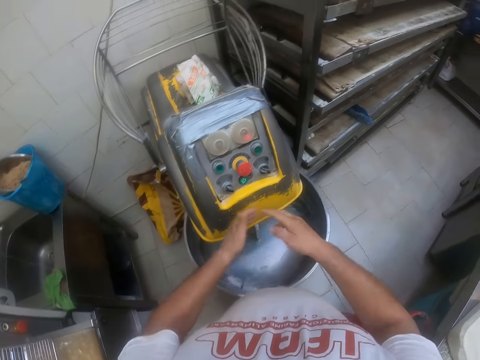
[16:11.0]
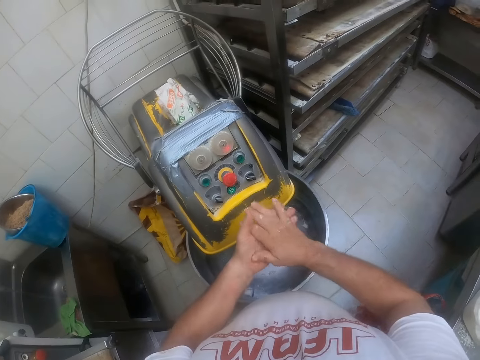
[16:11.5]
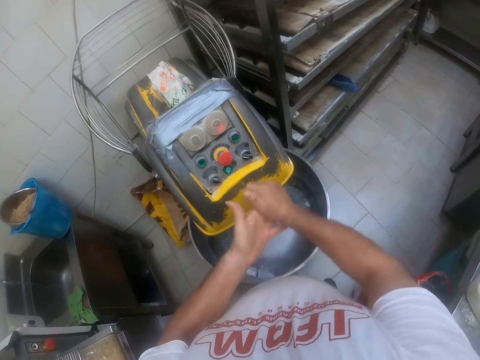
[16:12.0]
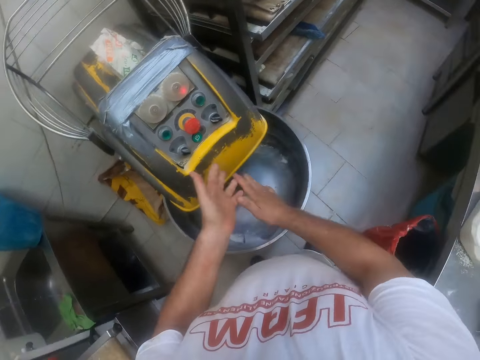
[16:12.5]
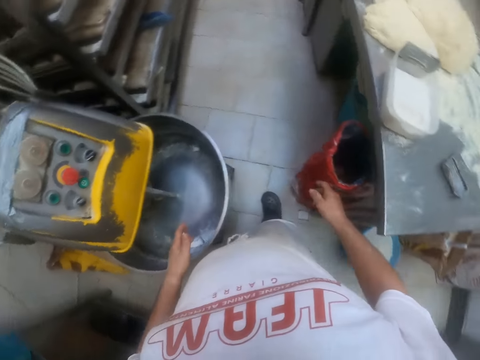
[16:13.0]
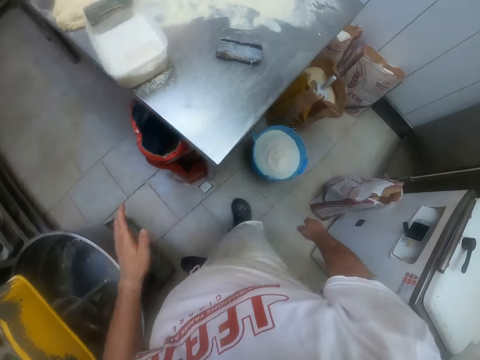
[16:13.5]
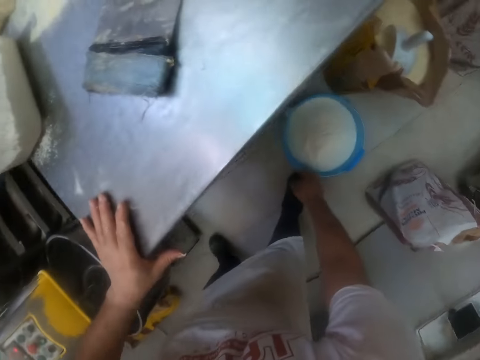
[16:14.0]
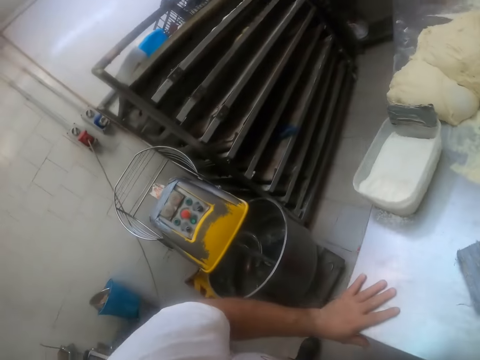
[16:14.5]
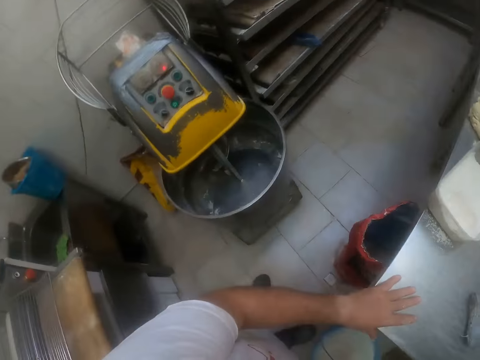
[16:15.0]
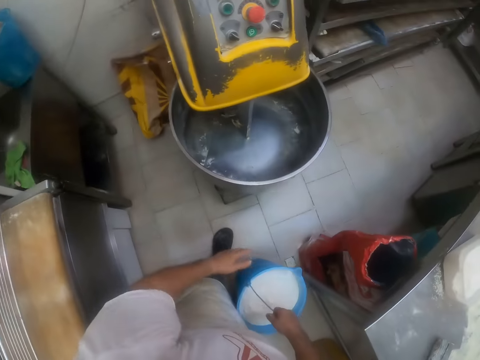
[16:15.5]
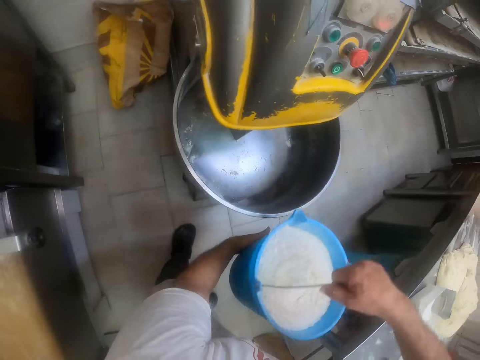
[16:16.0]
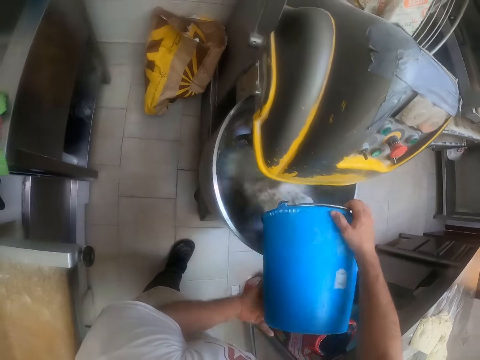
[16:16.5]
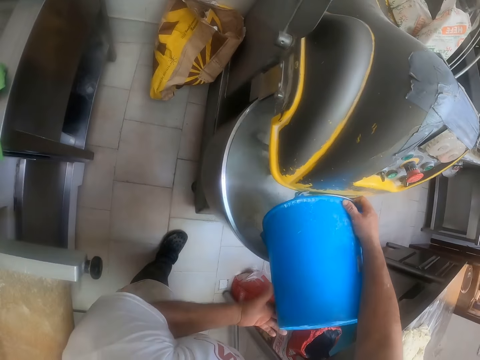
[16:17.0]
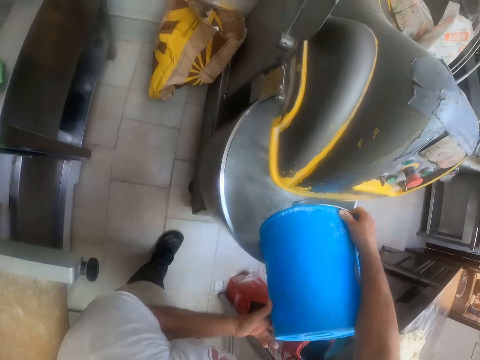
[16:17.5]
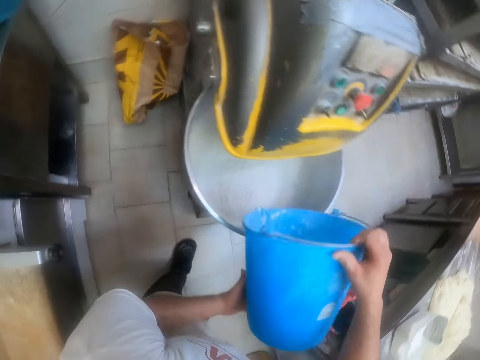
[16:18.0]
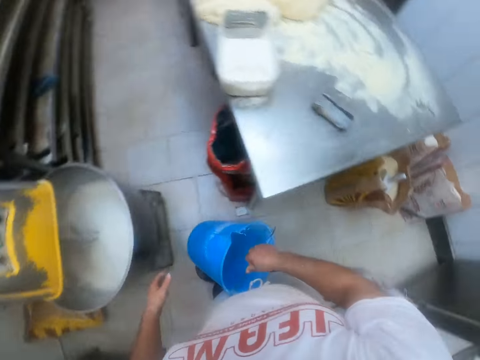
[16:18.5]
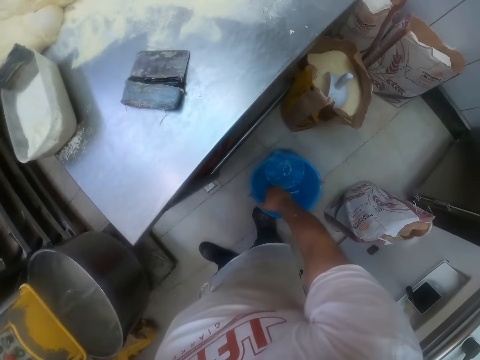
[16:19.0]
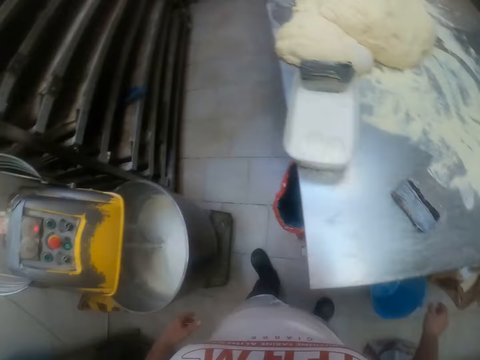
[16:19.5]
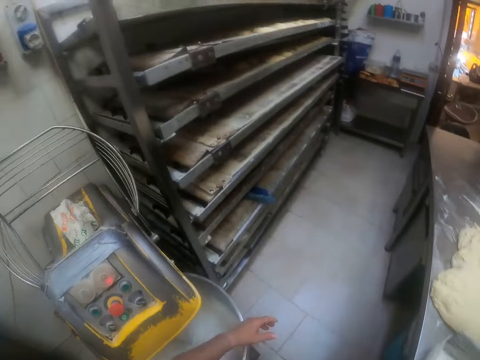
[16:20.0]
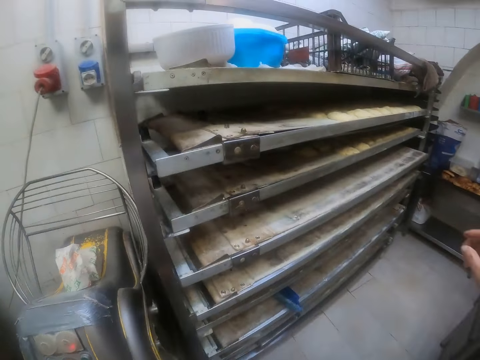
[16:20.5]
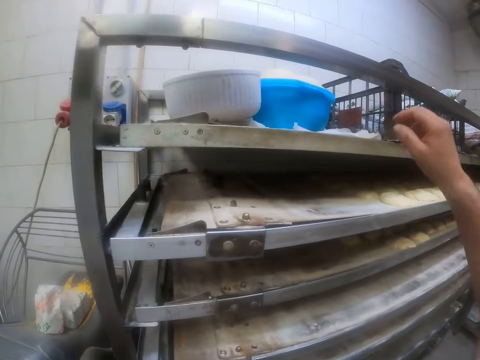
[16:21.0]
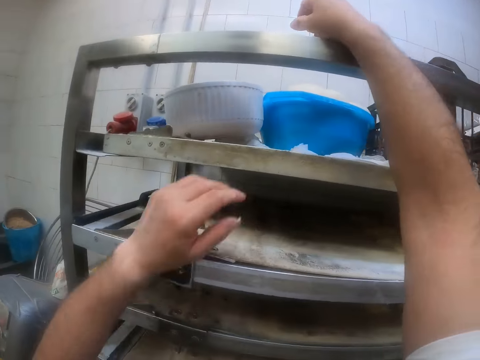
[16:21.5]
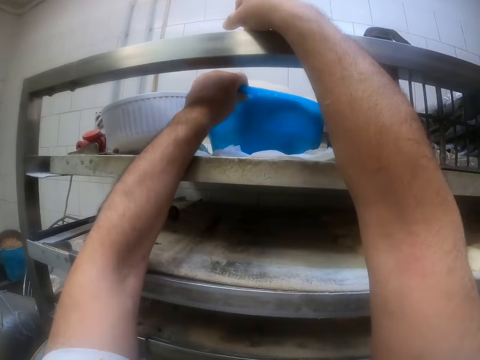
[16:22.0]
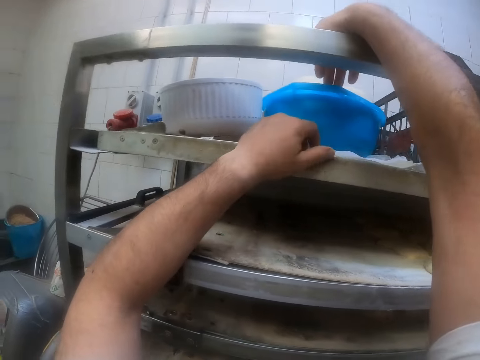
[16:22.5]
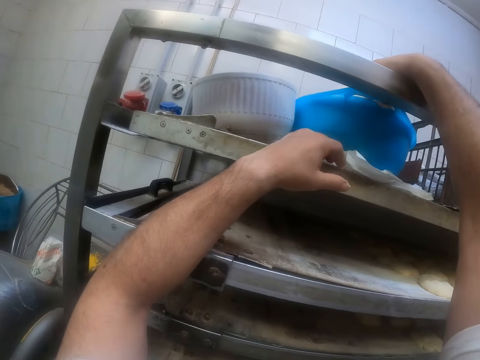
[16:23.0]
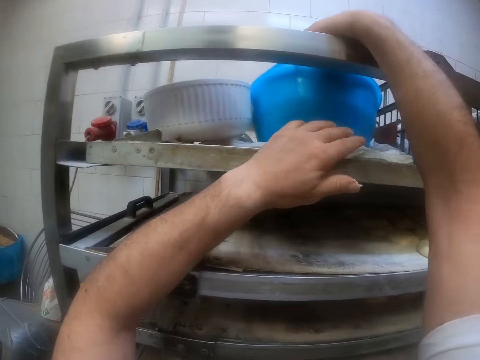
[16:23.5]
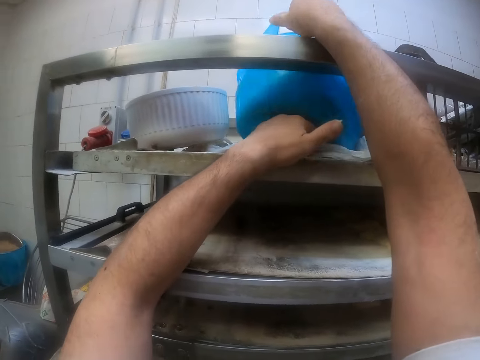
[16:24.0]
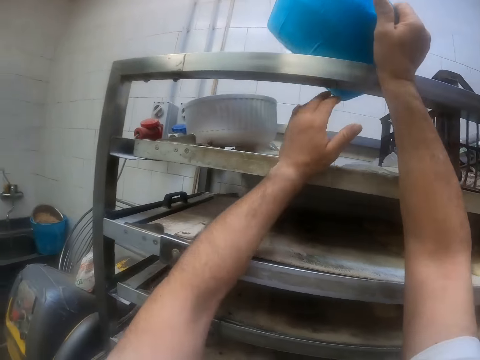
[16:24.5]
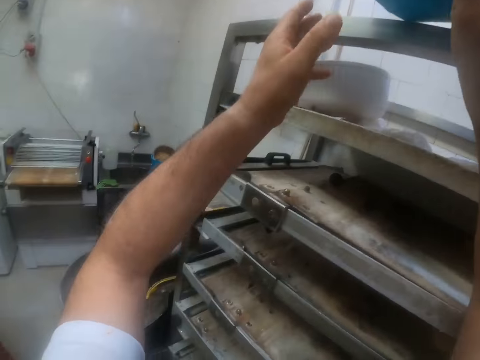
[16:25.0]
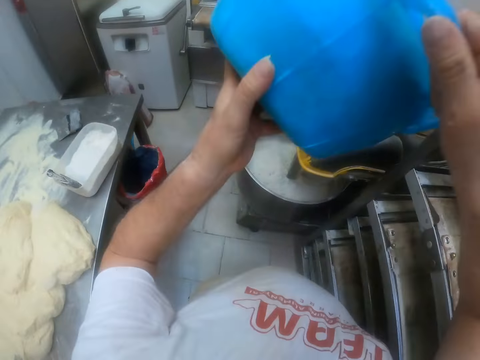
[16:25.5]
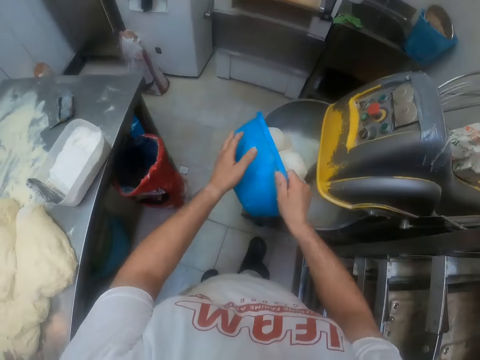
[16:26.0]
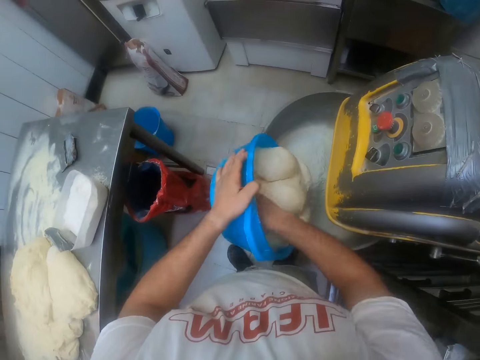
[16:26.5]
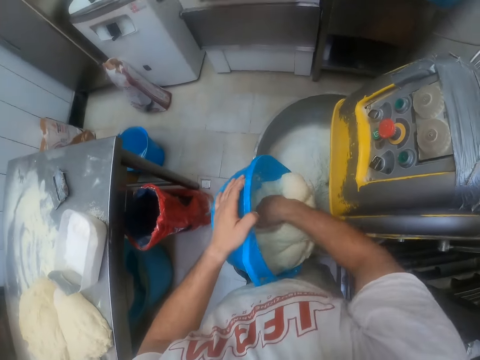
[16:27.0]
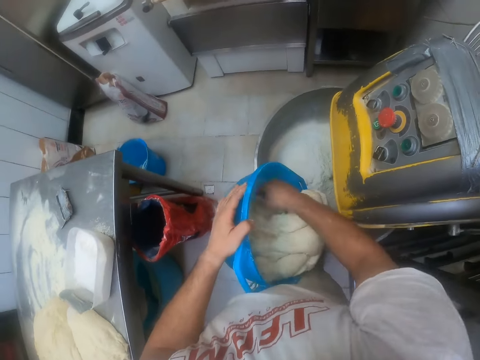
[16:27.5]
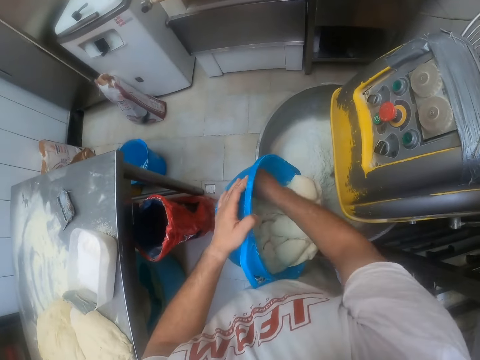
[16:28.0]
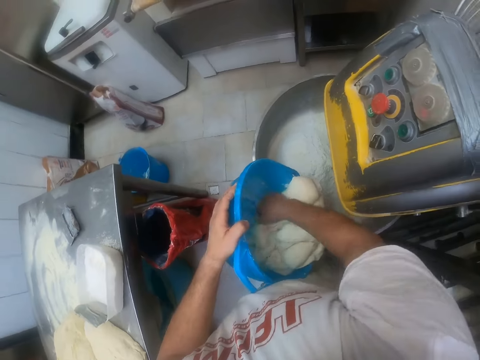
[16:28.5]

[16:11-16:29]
The camera wearer touches the countertop or table with his left hand. He leans beside the table. He picks up a plastic bucket of flour on the floor with his right hand. He lifts the bucket with both hands. He pours the flour in the bucket into the dough mixer. He drops the bucket on the floor. He walks around in the room. He places his right hand on the shelf or rack. He moves a plastic basin or bowl with his left hand. He touches the bowl on the rack with his left hand. He picks up the bowl on the rack with his right hand. He holds the bowl in his right hand with his left hand. He rests the bowl in his hands on the dough mixer. He moves the dough on the bowl with his right hand. He packs the dough in the bowl on the dough mixer with his right hand into the dough mixer.

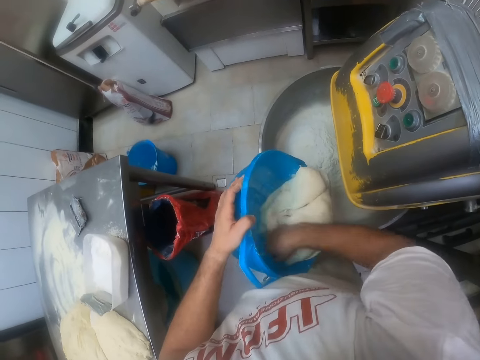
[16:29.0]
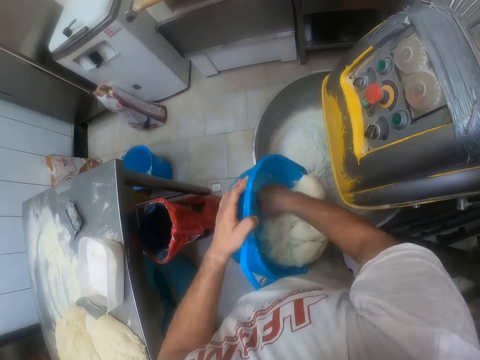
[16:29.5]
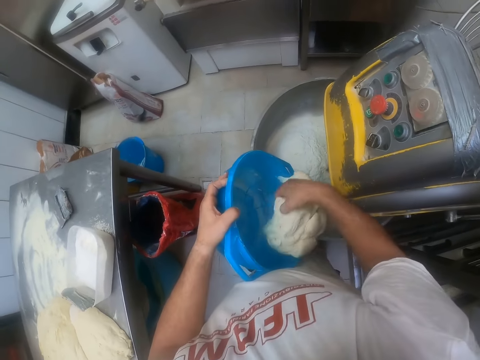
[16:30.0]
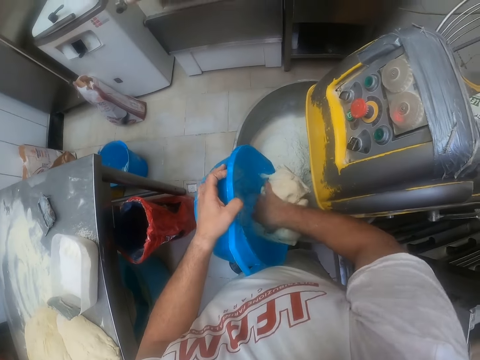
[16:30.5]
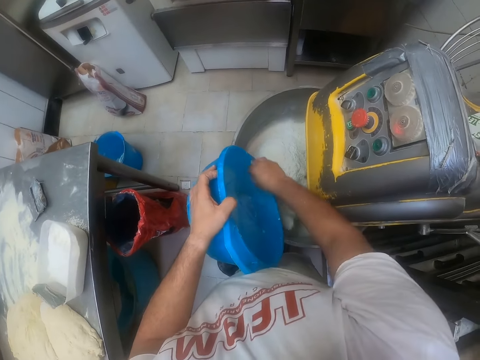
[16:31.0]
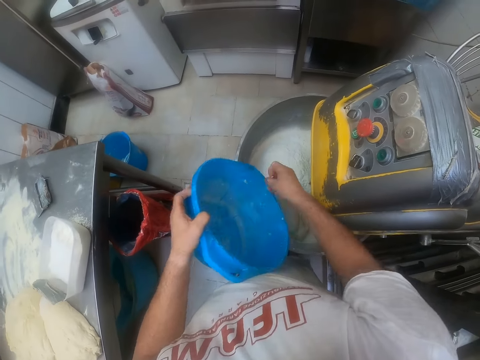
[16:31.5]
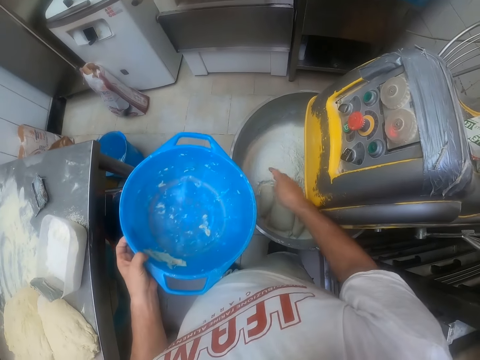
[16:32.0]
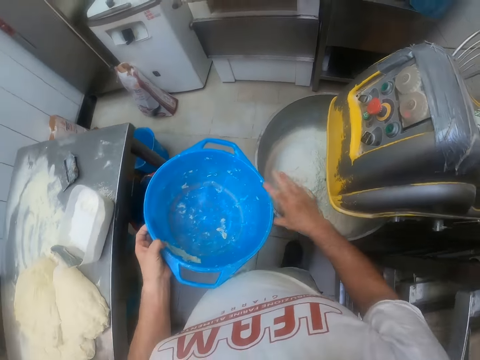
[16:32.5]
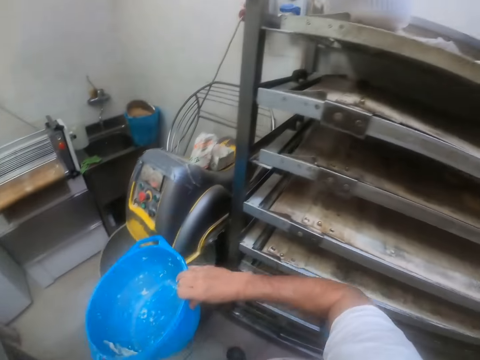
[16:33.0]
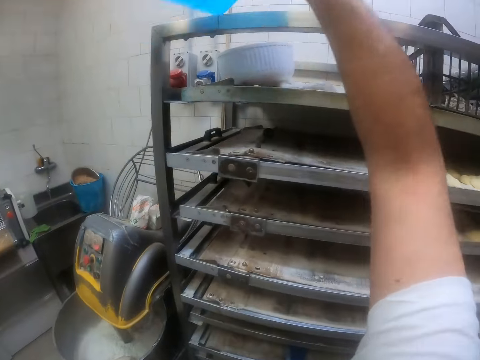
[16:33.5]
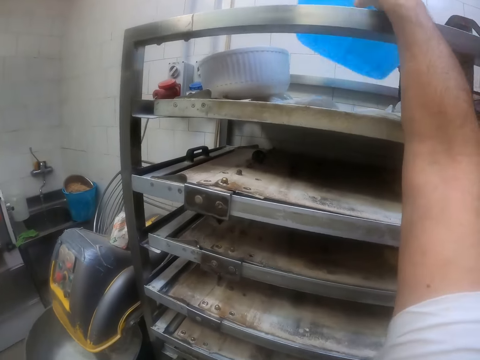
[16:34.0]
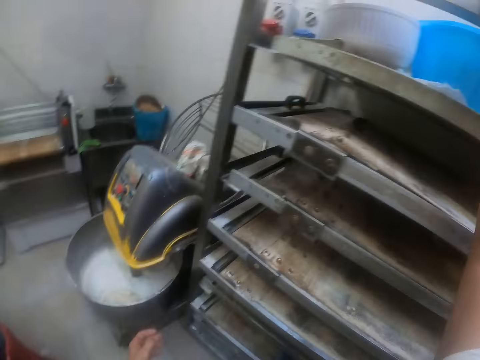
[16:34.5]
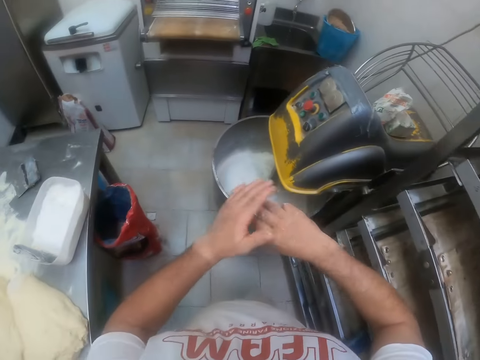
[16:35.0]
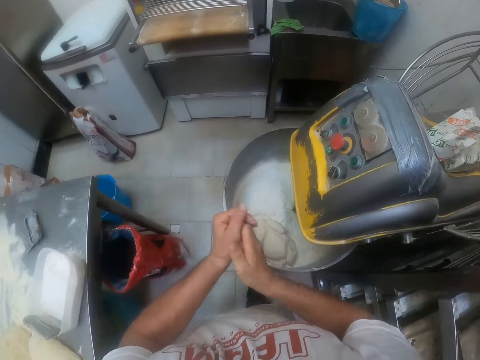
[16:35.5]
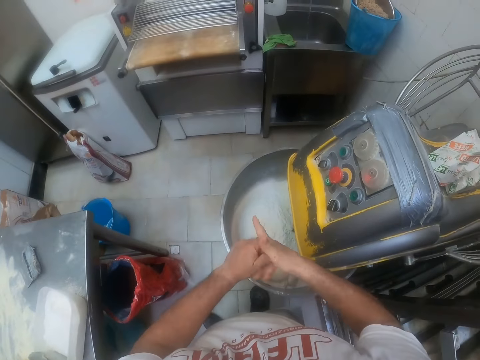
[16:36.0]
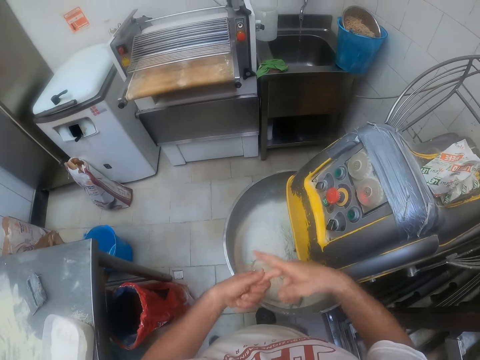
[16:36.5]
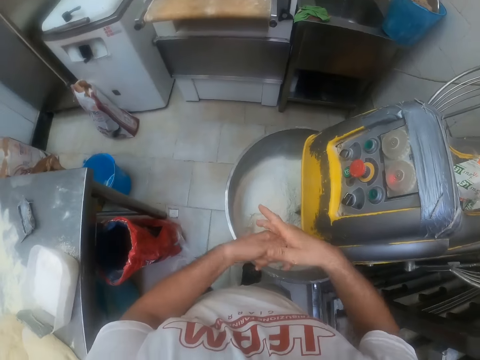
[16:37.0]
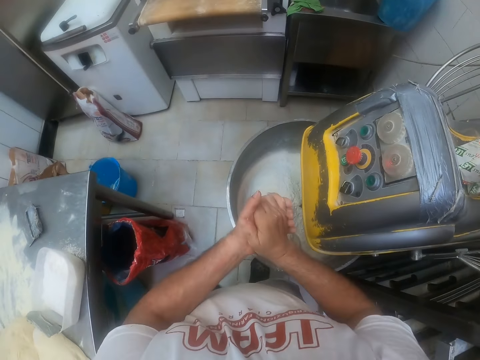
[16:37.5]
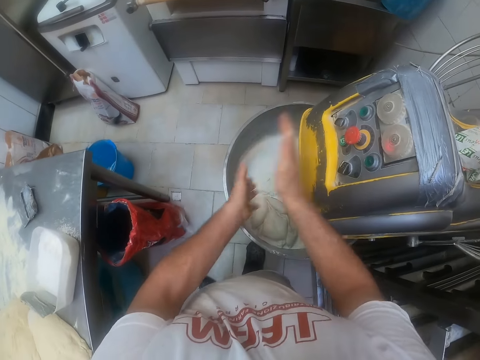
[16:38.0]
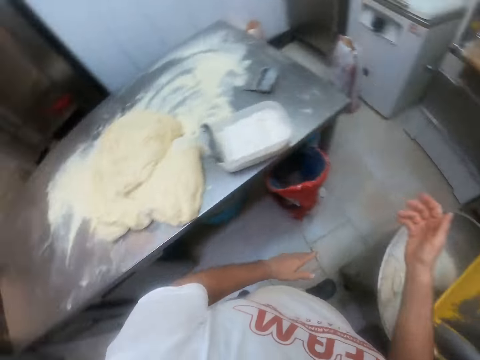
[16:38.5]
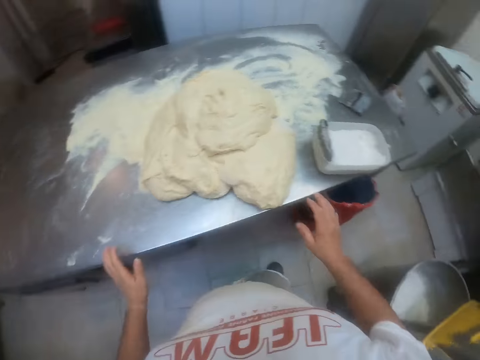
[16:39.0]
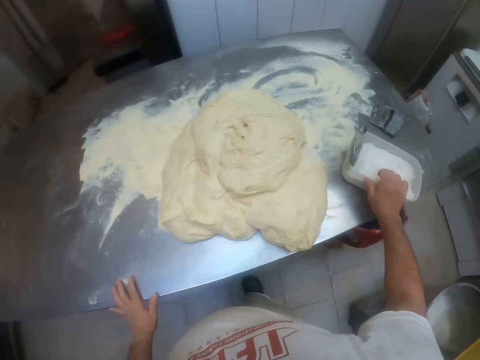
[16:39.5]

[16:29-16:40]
The camera wearer puts the dough in the mixing machine. He cleans the dough from the right hand. He switches the bowl to his right hand. He drops the bowl on the rack with his right hand. He rubs his hands together. He removes the dough from both hands.
